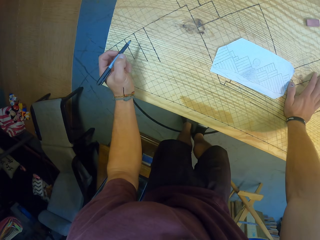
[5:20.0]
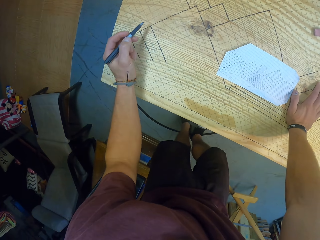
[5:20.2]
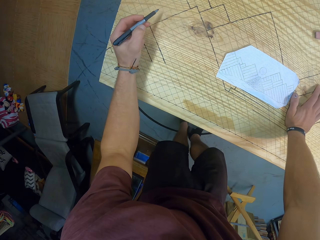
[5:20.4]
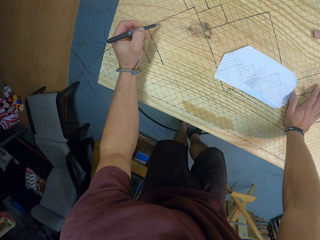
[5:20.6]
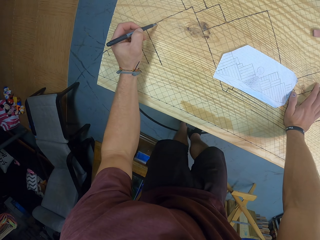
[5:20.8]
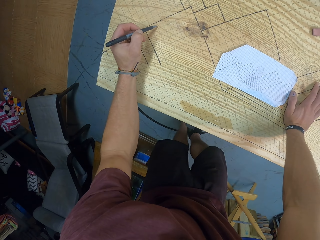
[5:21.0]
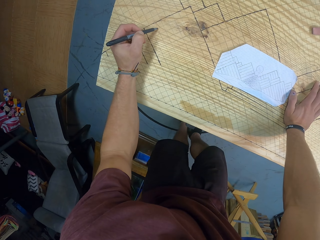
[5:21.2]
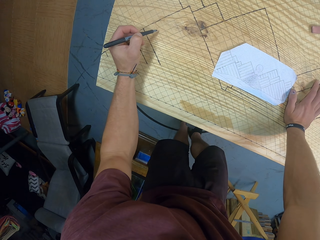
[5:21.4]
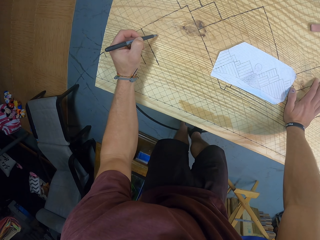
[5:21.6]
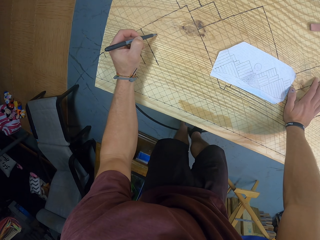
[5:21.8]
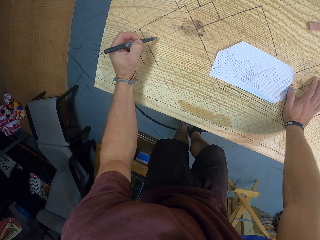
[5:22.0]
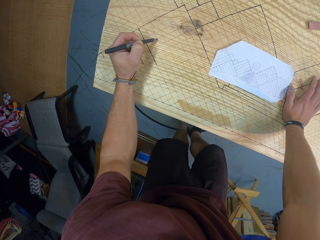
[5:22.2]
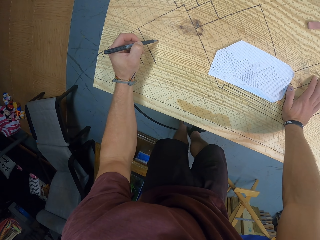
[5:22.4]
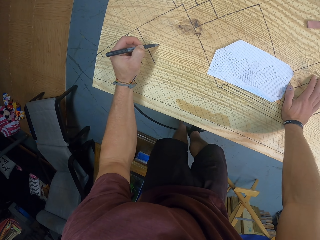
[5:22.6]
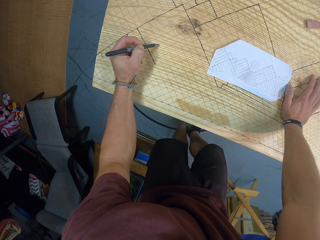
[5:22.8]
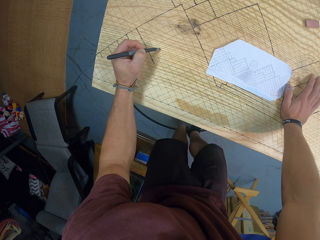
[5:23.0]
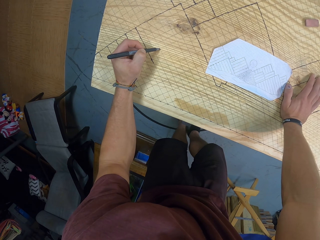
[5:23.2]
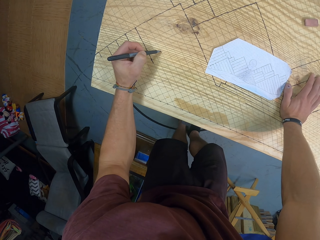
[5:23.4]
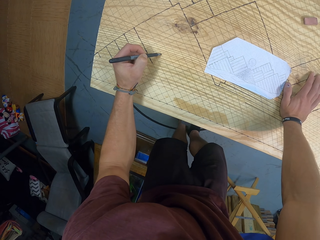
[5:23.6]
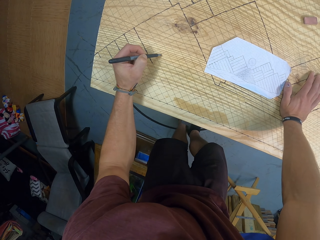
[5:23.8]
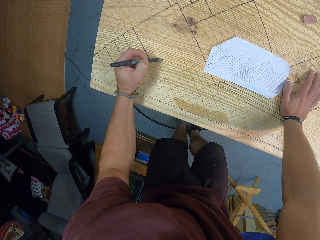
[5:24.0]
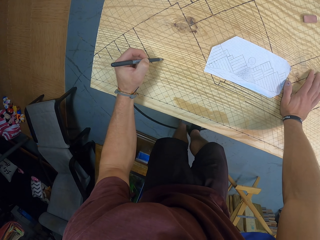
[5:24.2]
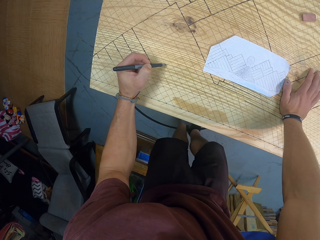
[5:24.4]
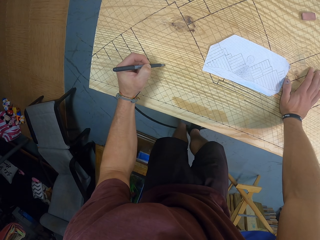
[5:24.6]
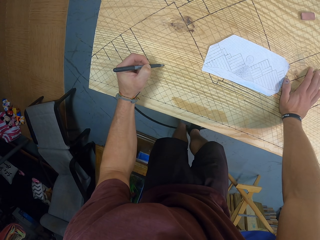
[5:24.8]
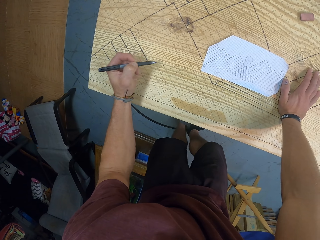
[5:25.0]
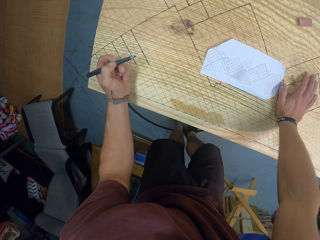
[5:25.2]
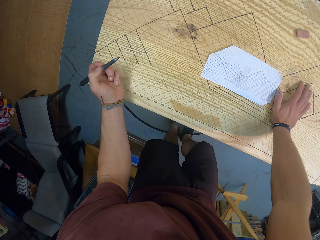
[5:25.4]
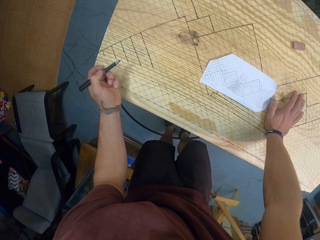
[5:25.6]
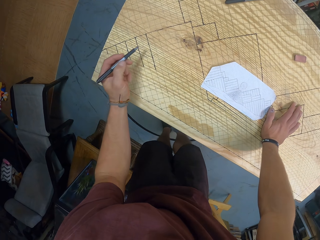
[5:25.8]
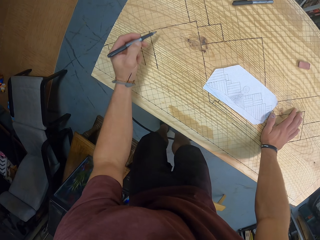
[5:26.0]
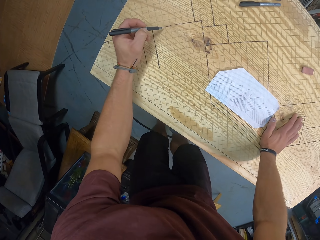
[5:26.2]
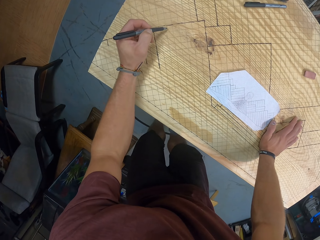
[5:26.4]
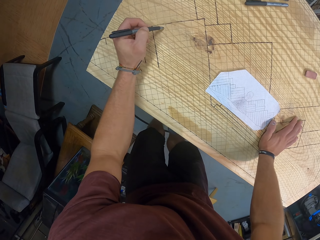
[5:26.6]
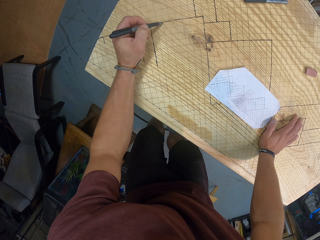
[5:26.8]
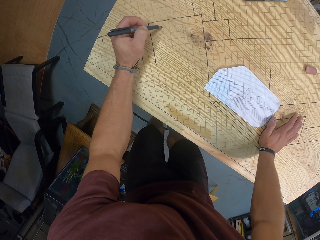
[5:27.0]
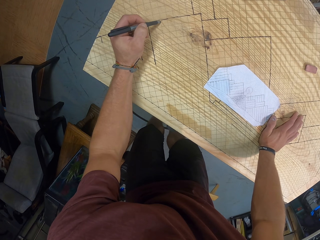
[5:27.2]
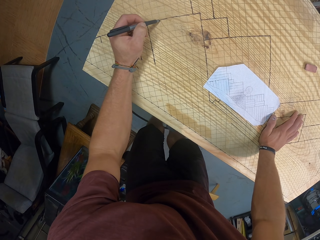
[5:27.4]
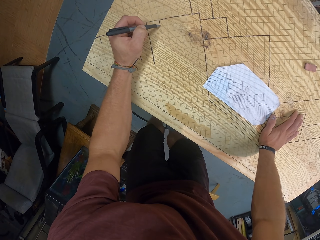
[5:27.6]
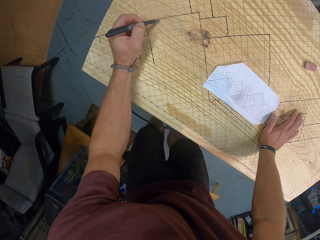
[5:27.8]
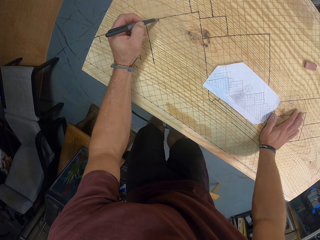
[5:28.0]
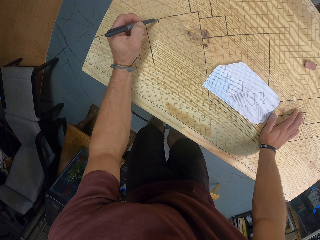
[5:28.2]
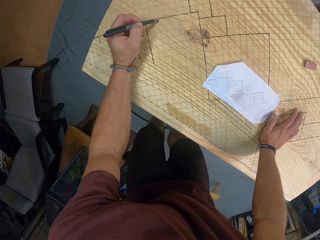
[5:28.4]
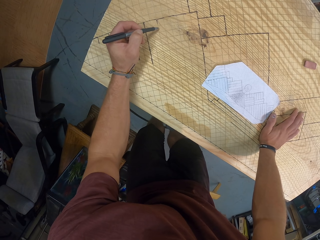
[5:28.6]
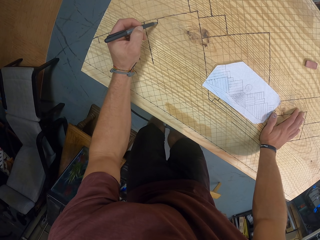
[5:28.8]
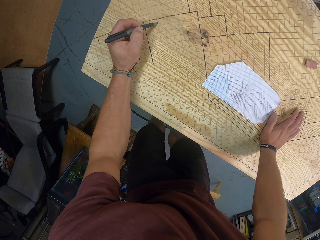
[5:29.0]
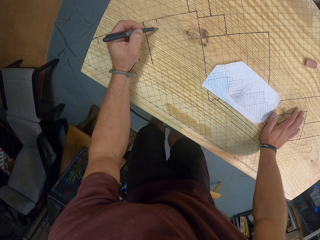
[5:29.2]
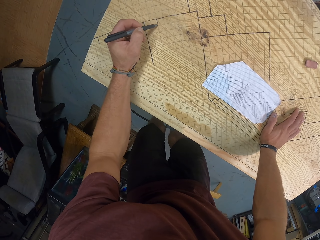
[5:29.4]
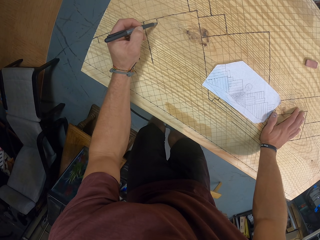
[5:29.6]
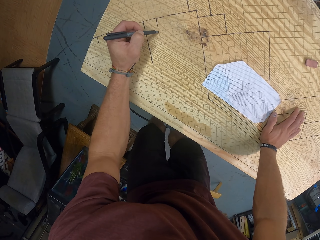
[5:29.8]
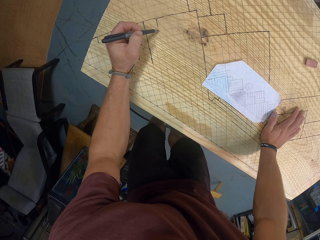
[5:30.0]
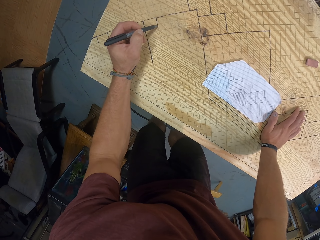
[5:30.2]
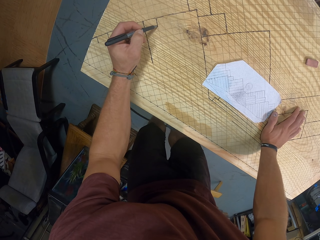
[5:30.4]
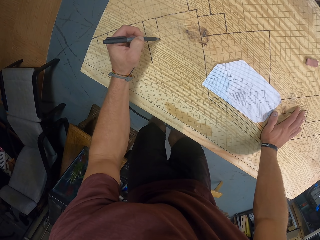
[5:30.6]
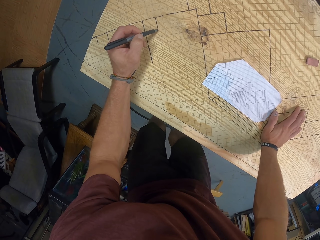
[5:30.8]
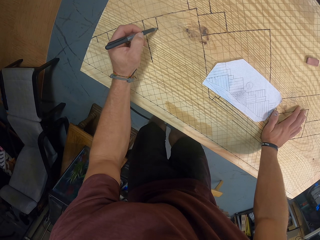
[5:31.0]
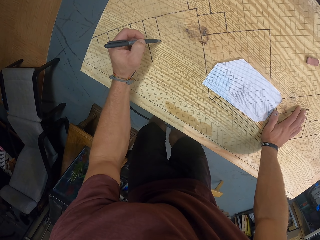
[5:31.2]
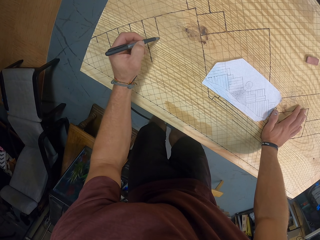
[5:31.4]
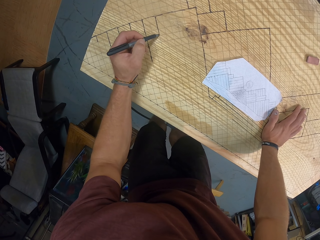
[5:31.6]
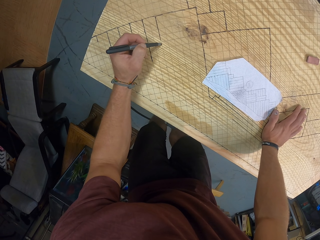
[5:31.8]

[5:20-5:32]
The camera wearer counts some boxes on the board with the marker in his left hand. He paints a line on the board with the marker in his left hand.

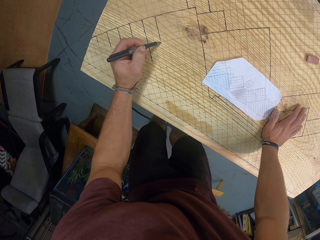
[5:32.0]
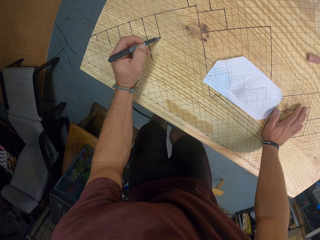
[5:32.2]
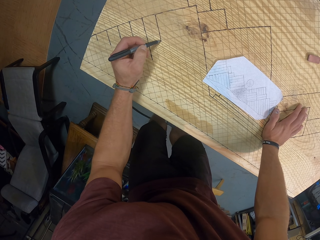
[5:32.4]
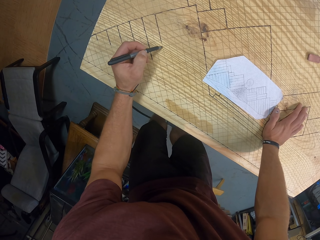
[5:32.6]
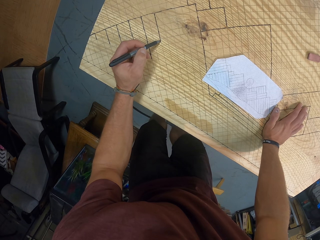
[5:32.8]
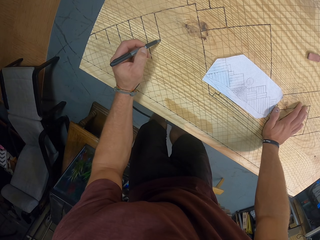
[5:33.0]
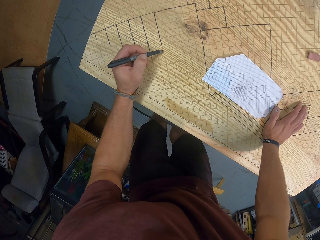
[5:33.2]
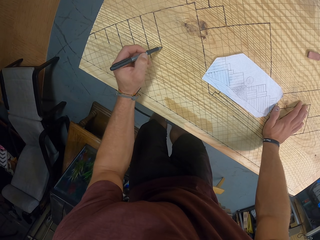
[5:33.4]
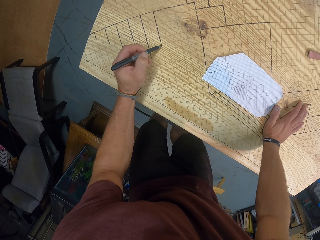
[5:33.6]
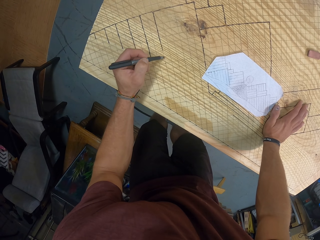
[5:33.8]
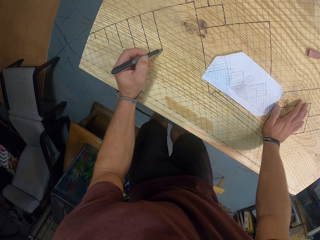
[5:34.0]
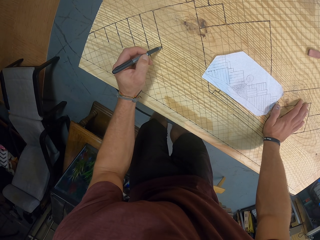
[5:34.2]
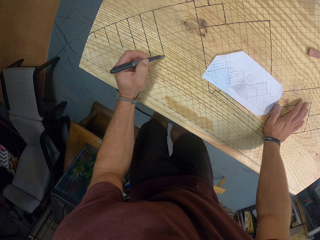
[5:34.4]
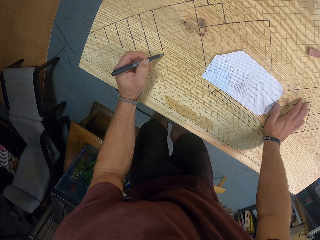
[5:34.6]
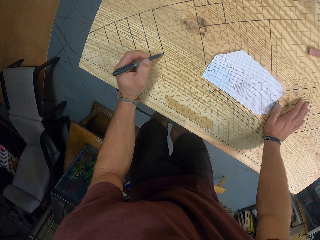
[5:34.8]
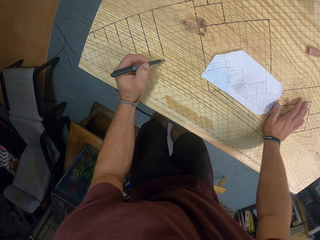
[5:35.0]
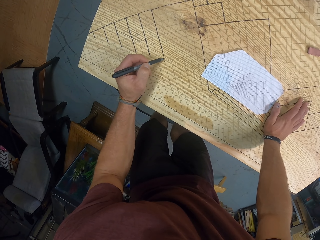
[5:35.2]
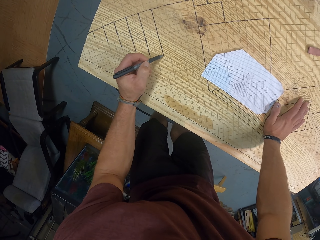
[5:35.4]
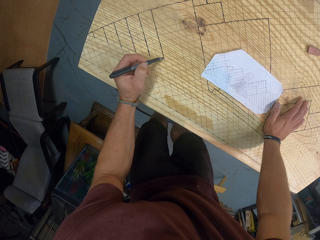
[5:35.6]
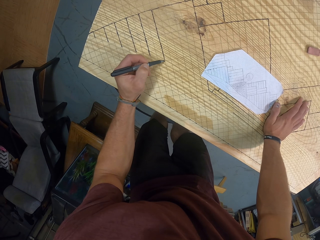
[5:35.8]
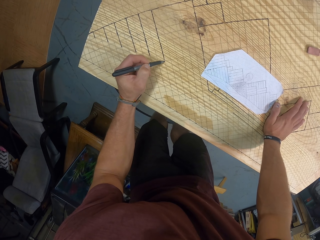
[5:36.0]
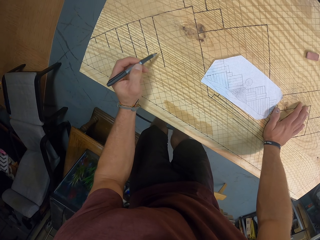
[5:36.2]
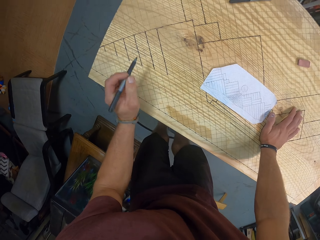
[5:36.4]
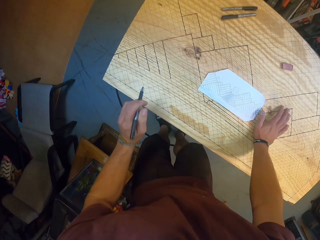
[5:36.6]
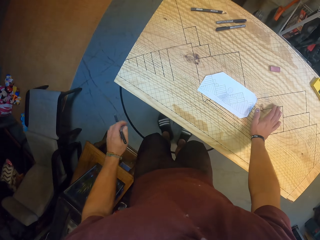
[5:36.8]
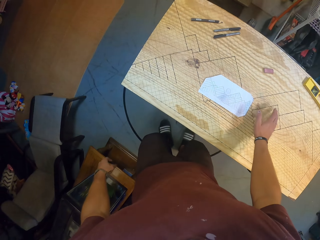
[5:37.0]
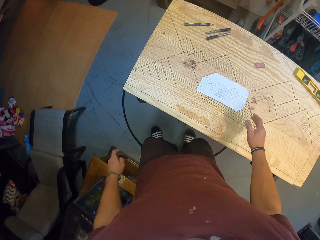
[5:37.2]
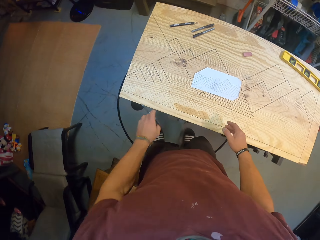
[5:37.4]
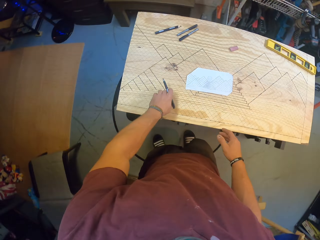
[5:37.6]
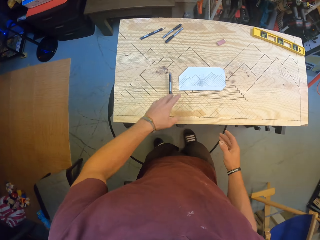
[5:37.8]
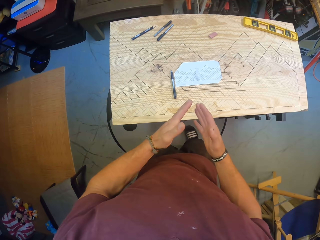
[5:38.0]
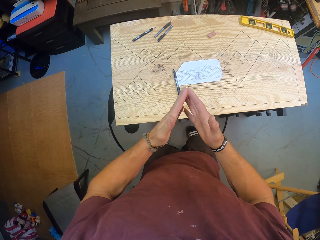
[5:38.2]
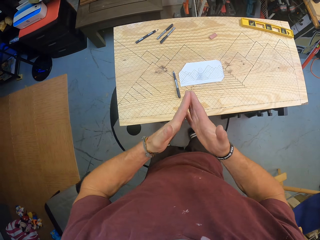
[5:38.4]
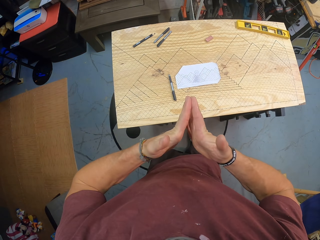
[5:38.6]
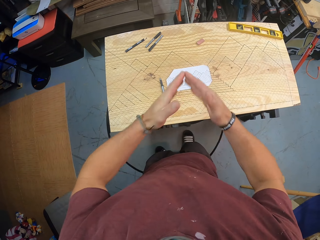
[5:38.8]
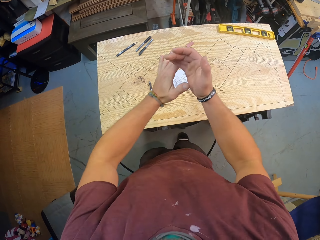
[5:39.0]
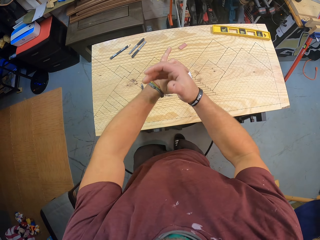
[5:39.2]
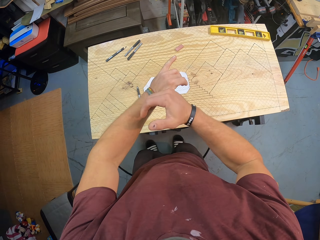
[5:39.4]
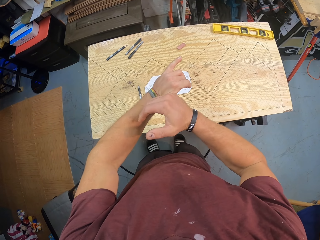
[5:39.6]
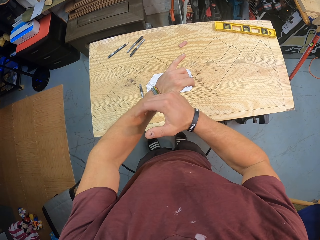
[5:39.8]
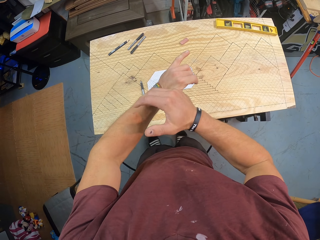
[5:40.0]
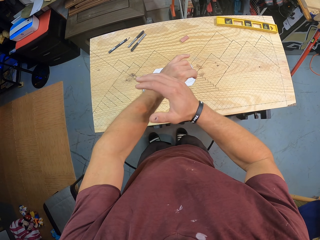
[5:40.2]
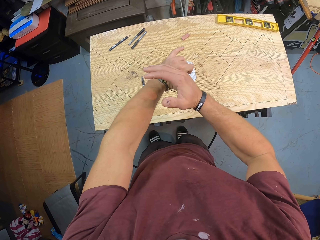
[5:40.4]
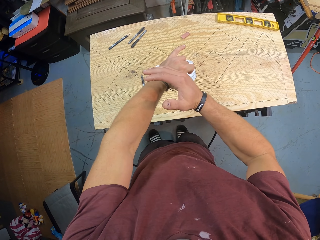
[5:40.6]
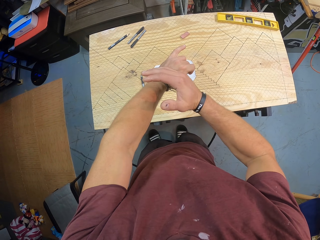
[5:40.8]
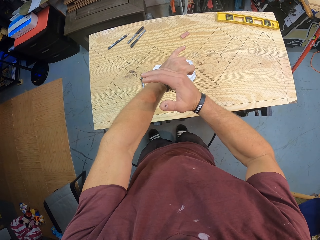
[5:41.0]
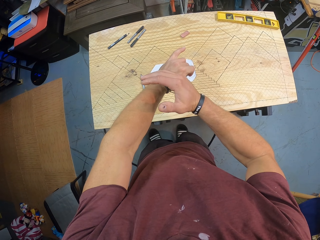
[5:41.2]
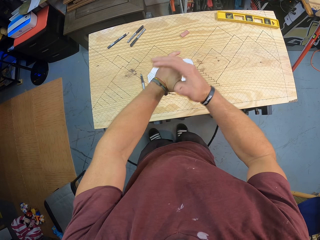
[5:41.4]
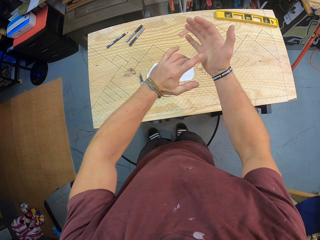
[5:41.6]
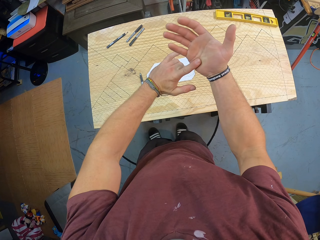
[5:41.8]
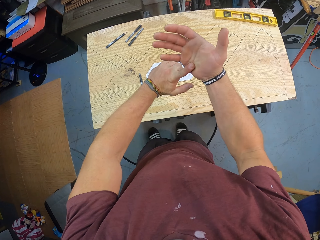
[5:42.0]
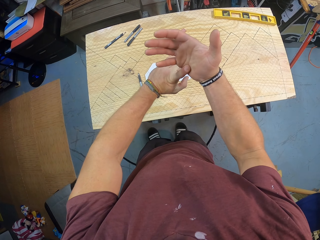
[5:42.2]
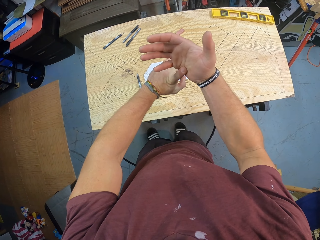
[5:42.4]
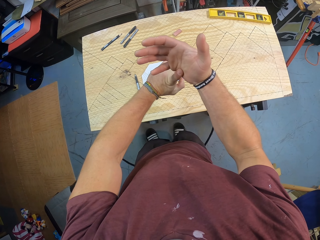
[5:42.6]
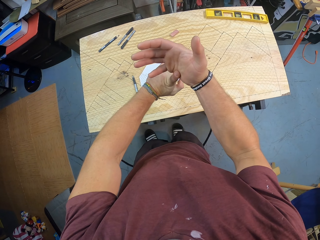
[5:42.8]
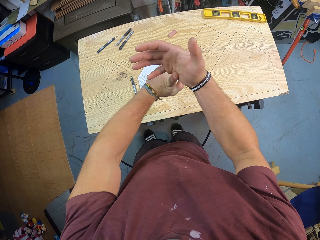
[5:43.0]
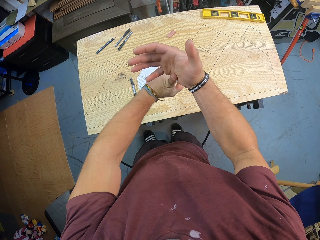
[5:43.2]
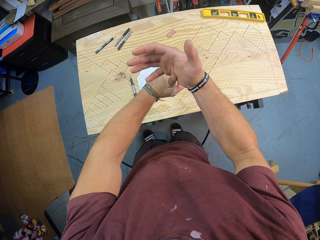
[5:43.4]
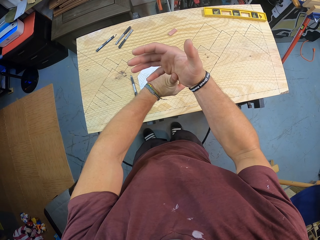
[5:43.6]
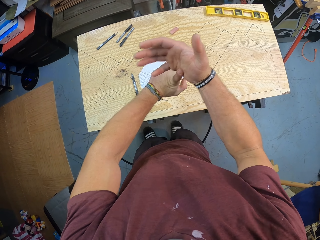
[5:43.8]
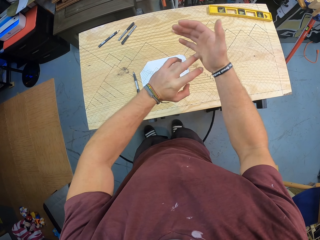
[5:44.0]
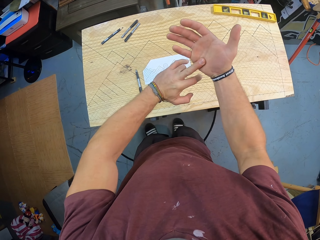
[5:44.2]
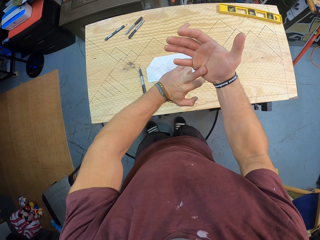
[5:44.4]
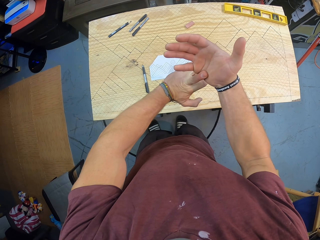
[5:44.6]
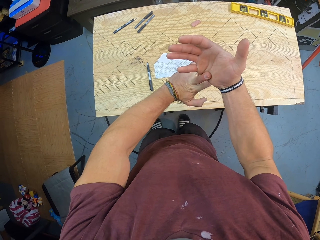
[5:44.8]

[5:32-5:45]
The camera wearer drops the marker on the drawing board with his left hand. He exercises his fingers.
